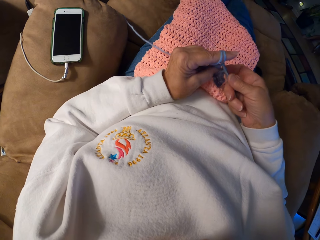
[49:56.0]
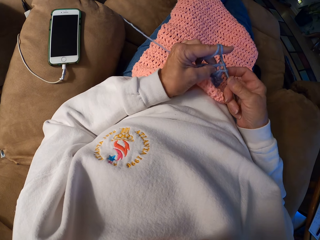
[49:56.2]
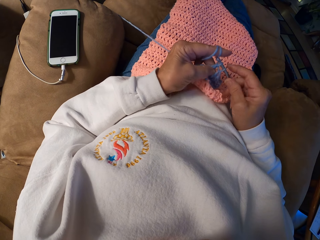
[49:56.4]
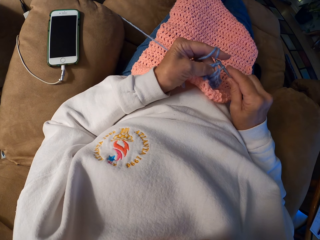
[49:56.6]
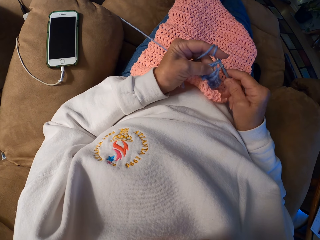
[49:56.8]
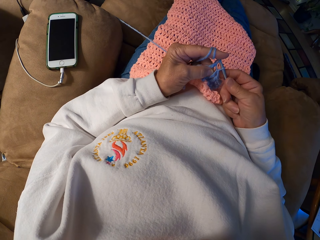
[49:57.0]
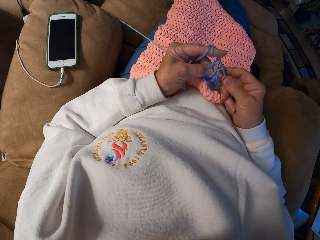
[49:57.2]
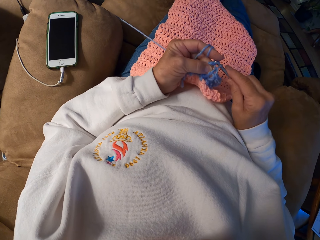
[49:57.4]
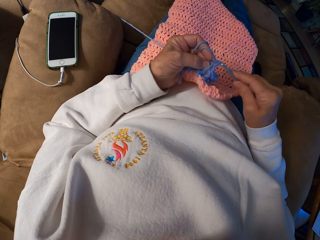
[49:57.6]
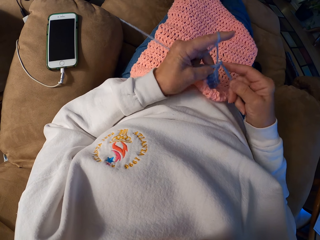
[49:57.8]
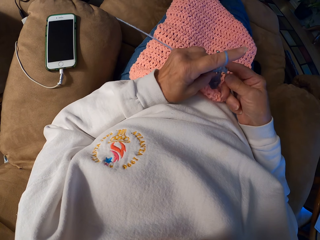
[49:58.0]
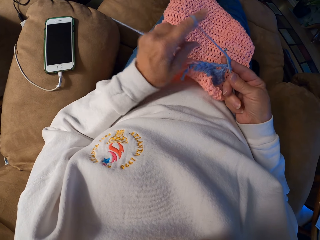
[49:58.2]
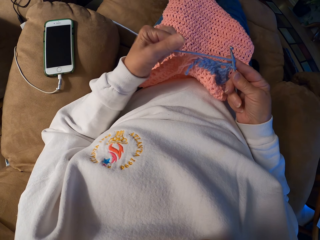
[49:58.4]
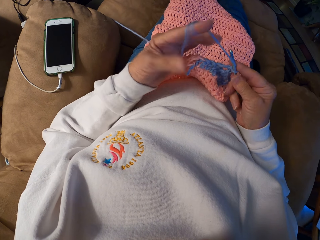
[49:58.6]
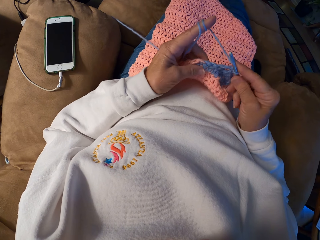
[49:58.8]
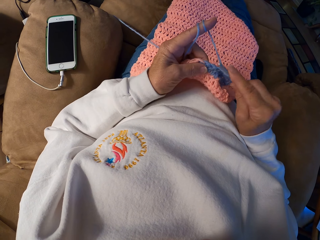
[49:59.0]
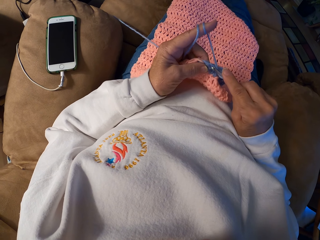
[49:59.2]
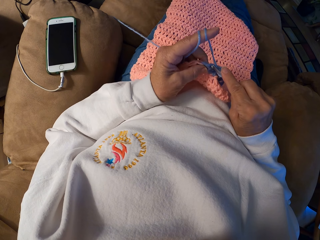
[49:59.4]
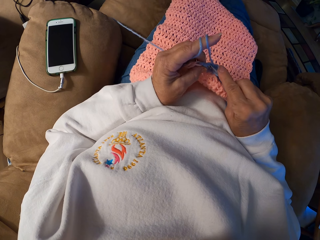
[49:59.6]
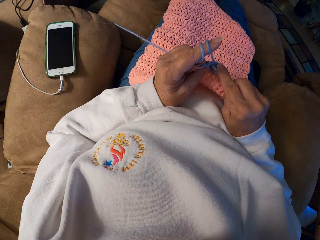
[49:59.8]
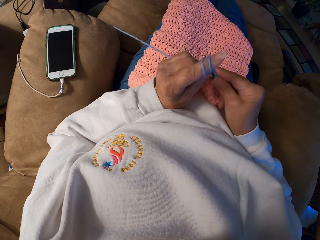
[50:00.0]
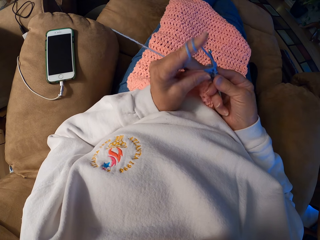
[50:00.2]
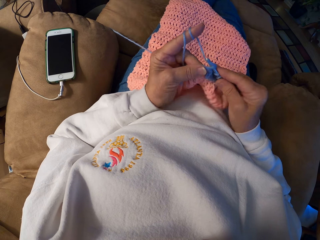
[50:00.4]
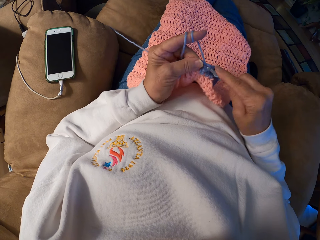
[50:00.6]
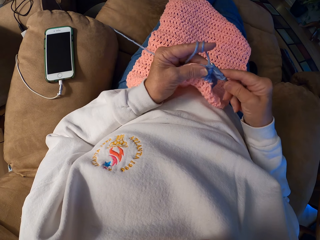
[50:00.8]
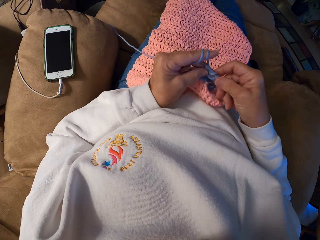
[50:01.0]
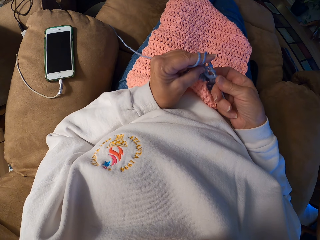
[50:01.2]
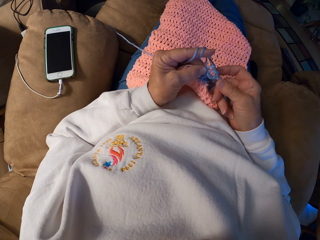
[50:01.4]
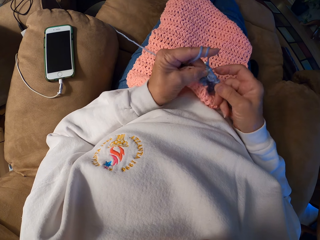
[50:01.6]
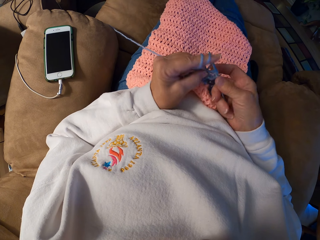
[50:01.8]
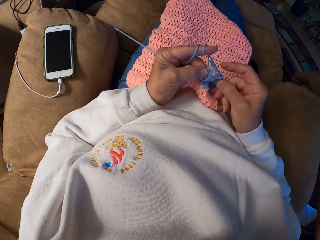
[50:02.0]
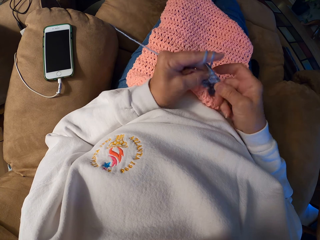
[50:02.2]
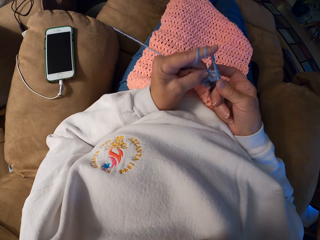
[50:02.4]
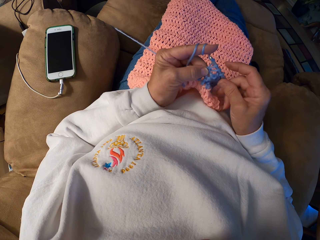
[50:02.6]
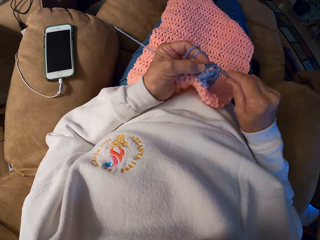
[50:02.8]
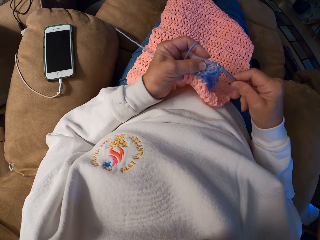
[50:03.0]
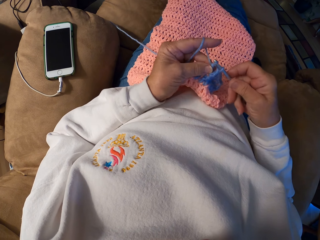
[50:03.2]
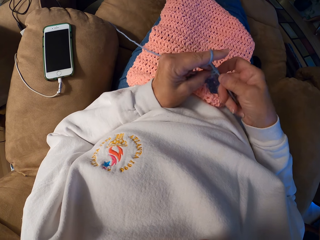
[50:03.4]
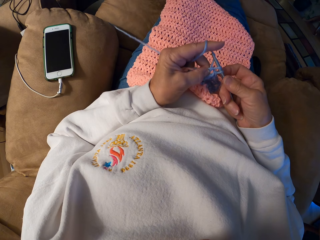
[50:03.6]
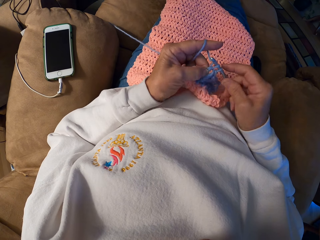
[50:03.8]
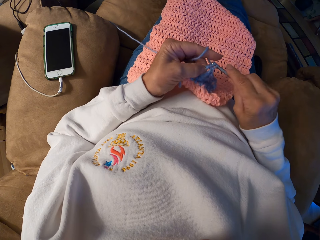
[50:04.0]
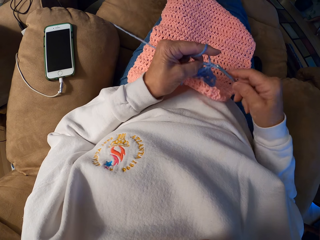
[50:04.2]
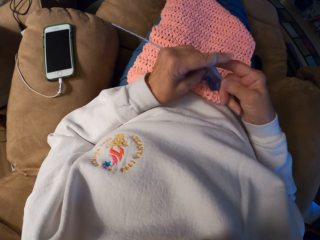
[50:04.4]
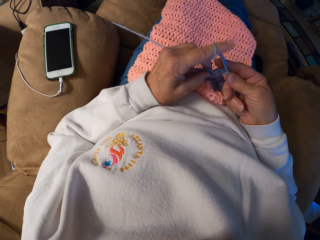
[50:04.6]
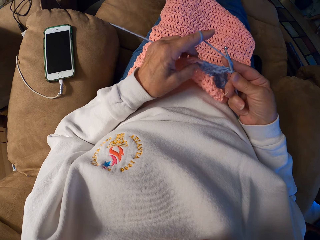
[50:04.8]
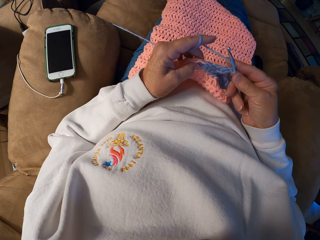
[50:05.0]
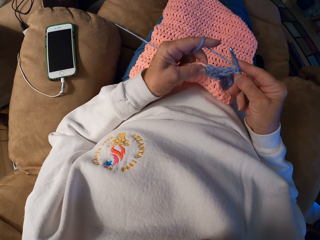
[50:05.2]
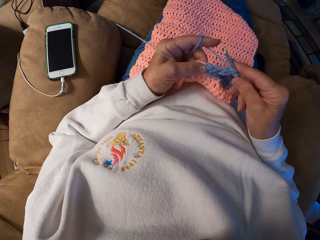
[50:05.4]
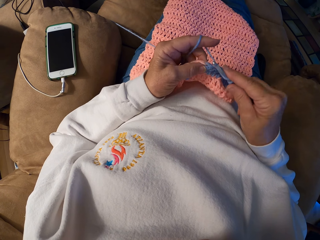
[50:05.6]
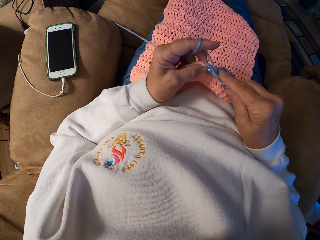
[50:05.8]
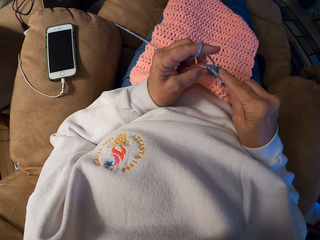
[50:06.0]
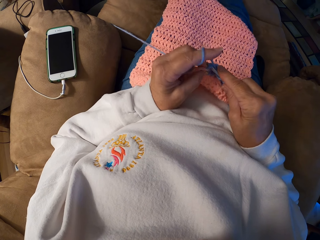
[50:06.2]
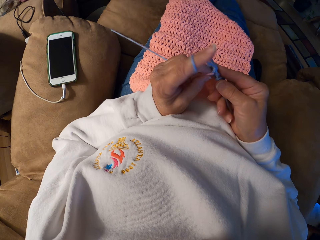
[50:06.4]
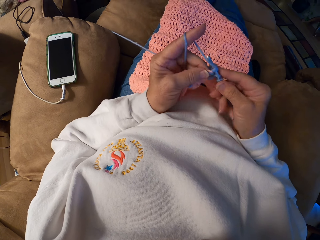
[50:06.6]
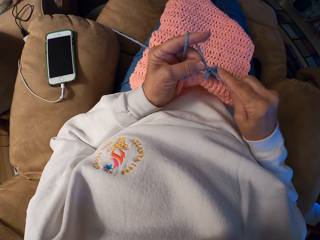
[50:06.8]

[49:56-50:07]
The camera wearer rolls the knitting thread on her index finger. She knits the garment with her hands.

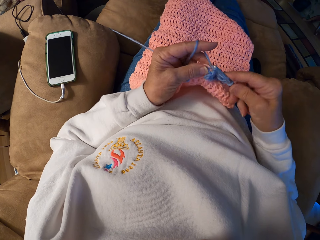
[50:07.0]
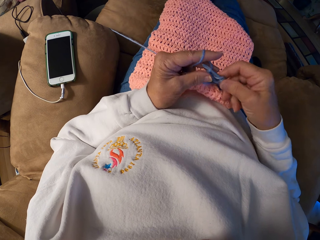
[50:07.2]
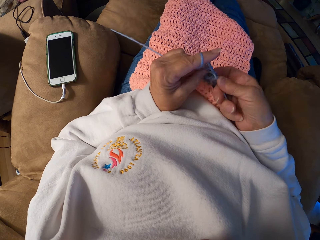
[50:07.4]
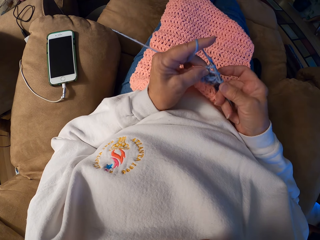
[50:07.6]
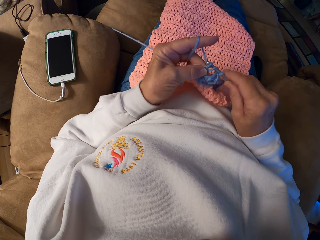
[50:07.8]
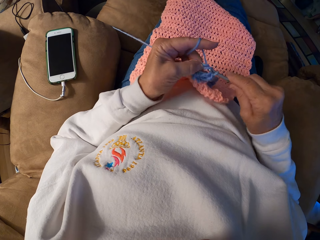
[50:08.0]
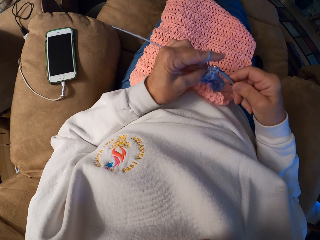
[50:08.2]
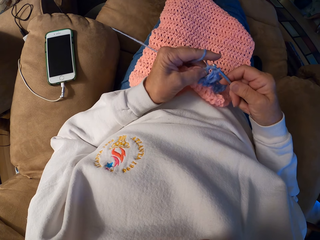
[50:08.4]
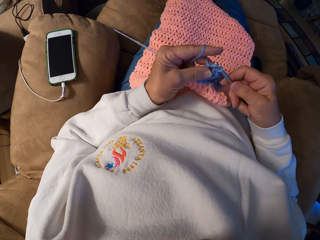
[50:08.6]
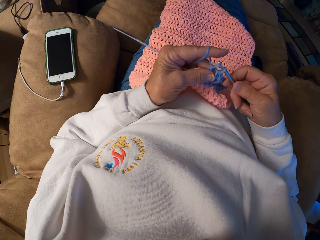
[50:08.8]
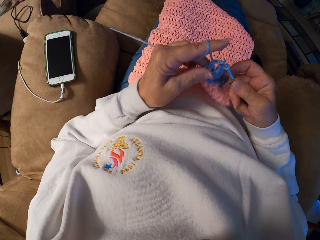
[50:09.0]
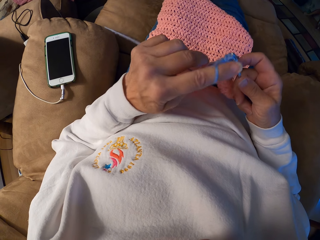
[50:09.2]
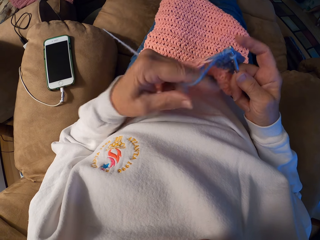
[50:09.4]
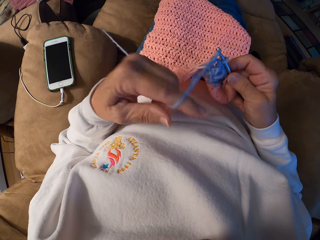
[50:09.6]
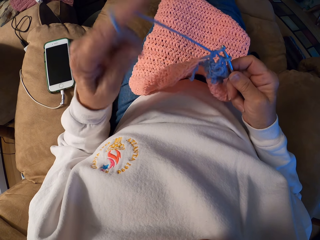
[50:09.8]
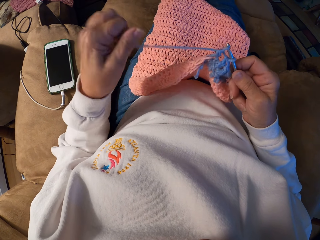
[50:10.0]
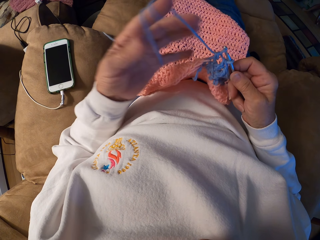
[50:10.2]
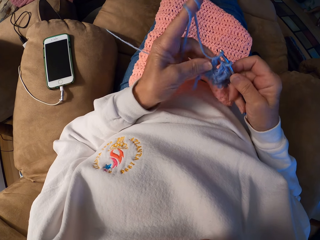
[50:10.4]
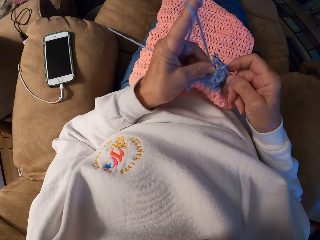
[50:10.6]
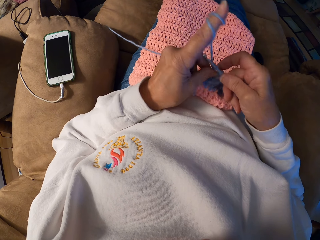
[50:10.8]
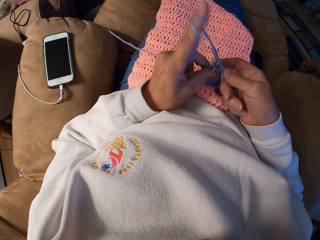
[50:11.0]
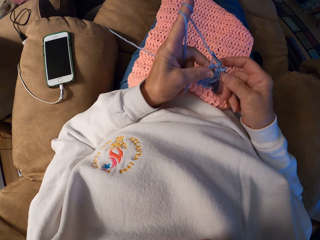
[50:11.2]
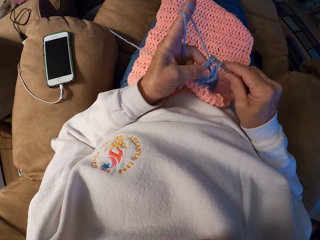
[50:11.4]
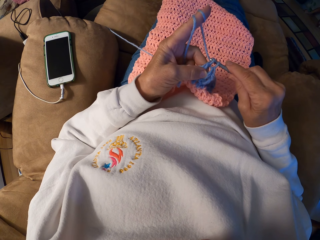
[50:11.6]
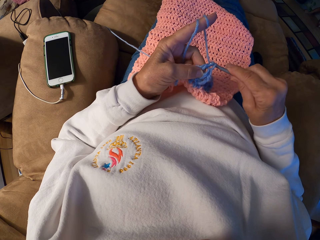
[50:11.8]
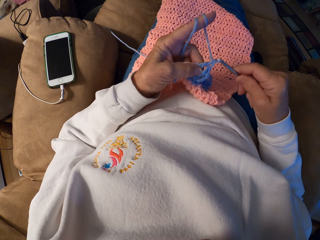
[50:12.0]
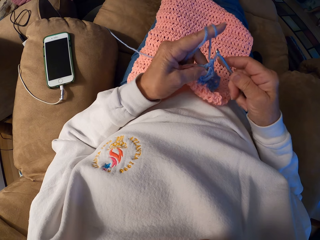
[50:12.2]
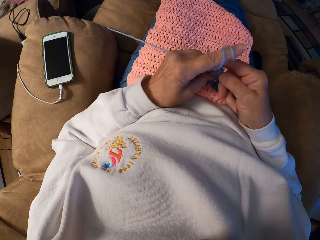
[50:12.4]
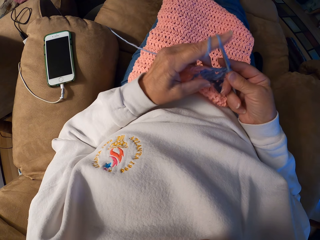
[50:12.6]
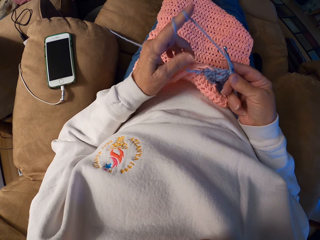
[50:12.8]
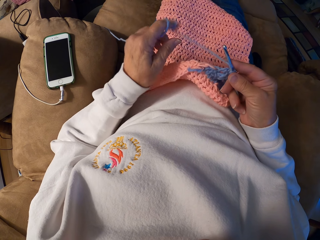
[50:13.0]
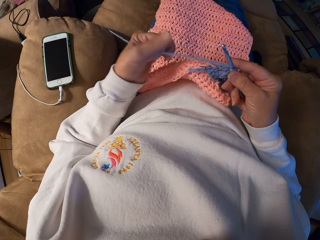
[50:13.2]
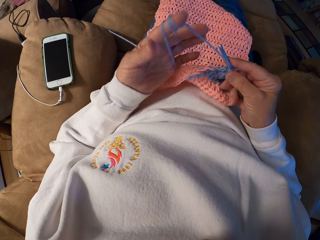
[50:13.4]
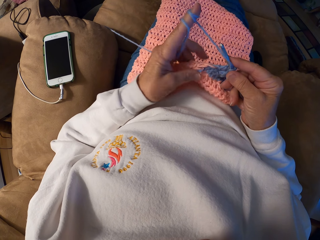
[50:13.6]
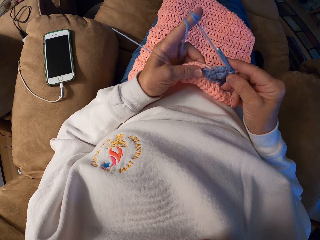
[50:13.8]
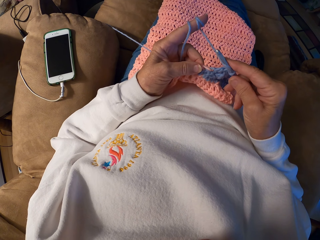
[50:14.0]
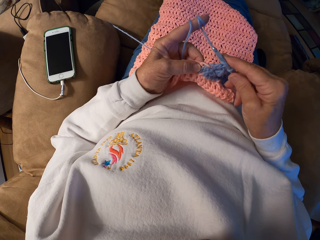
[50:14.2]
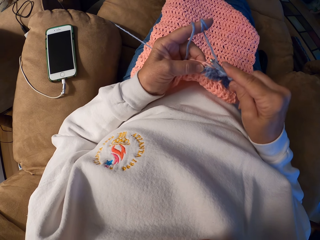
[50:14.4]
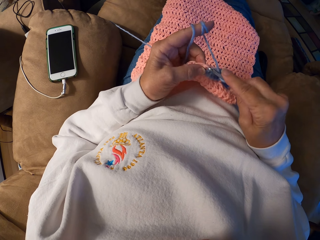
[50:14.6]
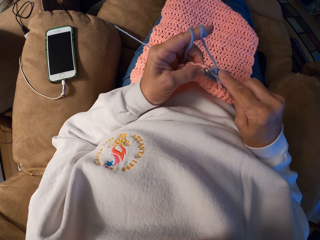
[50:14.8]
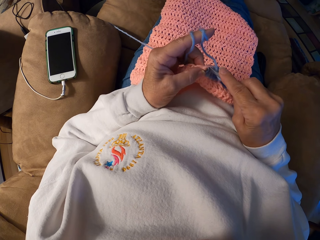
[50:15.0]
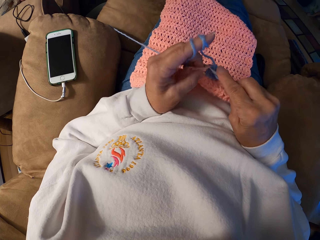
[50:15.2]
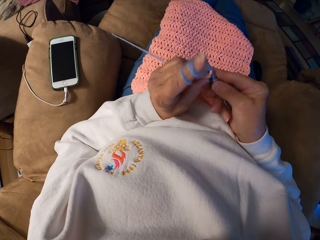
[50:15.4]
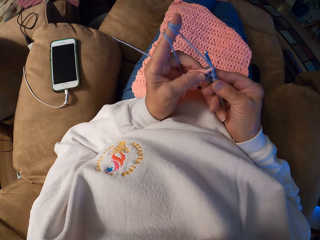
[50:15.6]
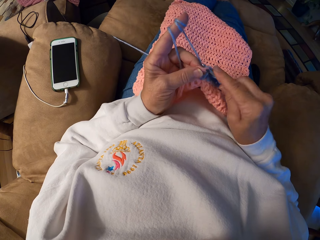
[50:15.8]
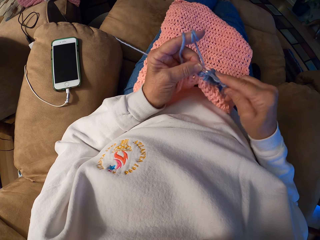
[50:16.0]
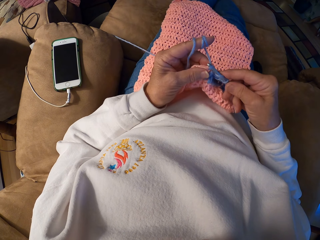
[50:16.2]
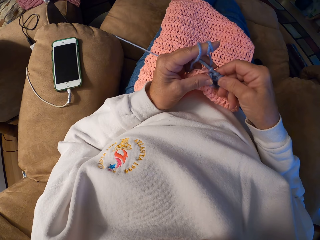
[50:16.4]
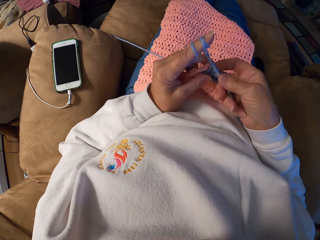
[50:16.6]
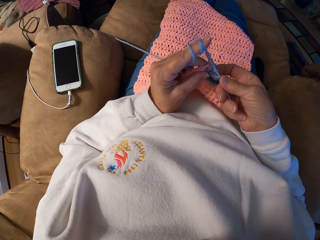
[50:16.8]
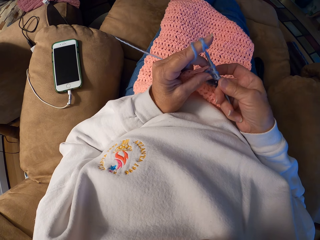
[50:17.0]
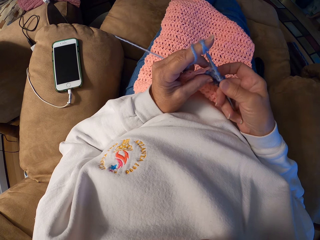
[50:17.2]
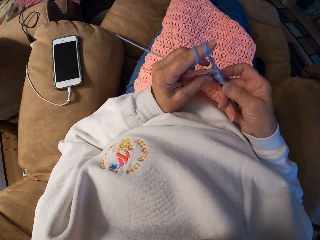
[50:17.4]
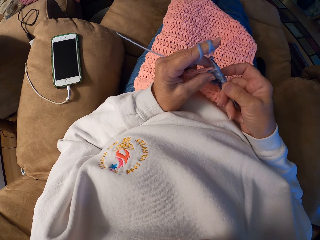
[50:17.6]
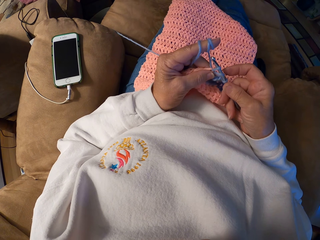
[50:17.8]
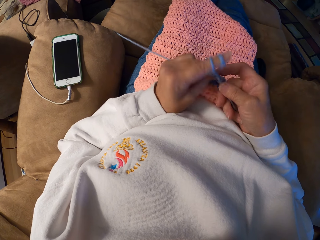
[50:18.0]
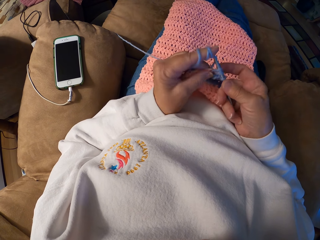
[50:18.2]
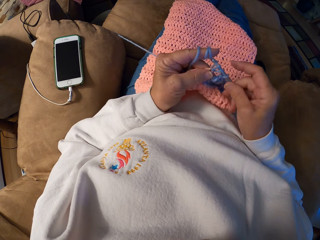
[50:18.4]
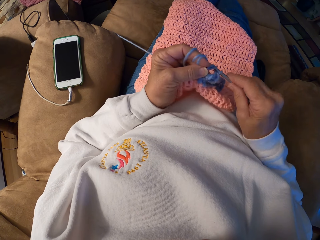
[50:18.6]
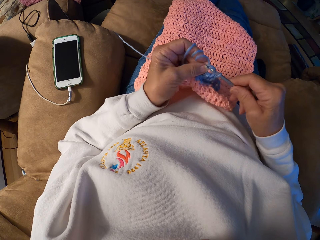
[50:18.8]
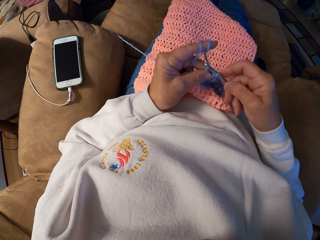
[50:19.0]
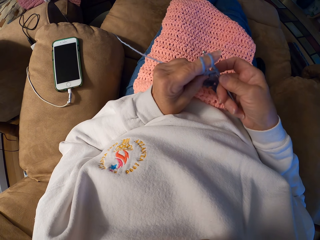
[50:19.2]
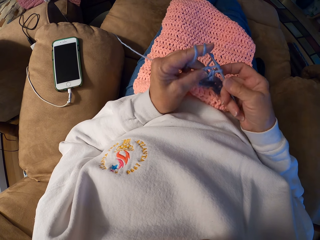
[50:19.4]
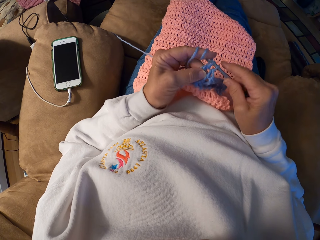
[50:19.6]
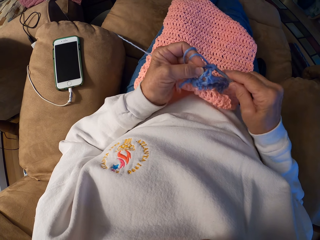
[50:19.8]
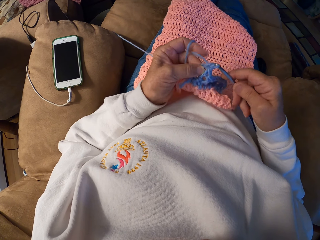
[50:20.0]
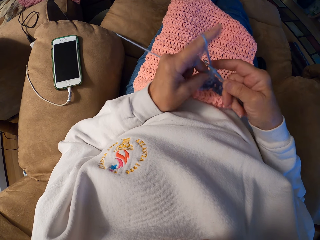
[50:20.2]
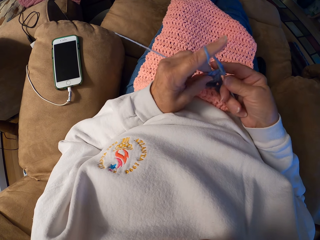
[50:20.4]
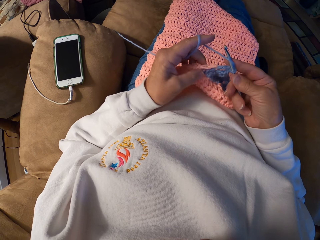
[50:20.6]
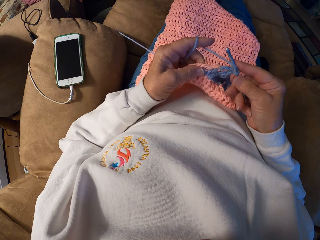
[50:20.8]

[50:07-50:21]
The camera wearer rolls the knitting thread on her index finger. She knits the garment with her hands. She rolls the knitting thread on her index finger. She knits the garment with her hands.
